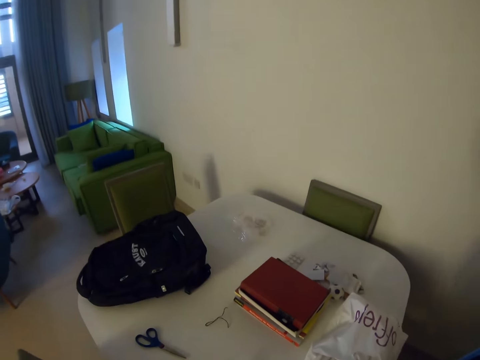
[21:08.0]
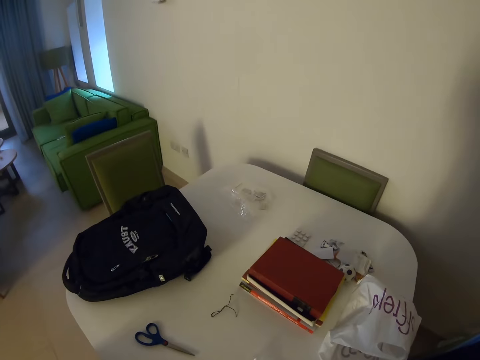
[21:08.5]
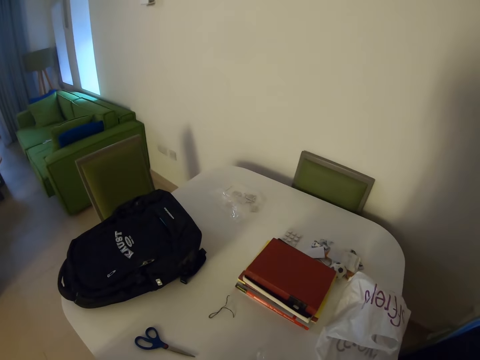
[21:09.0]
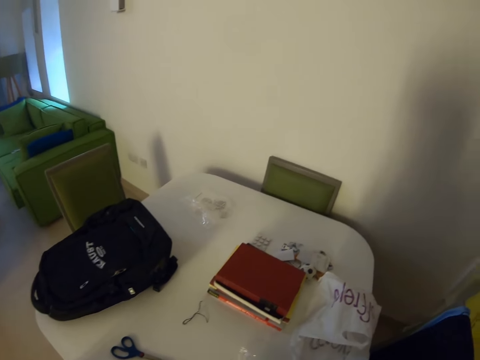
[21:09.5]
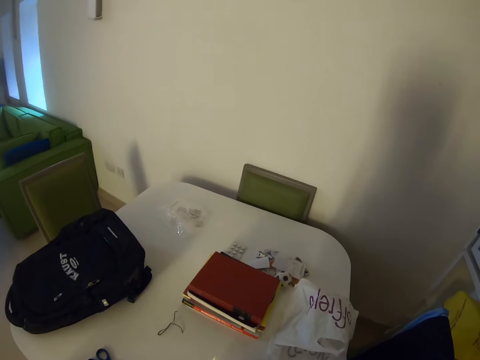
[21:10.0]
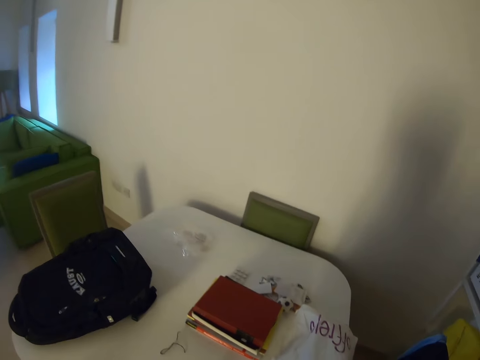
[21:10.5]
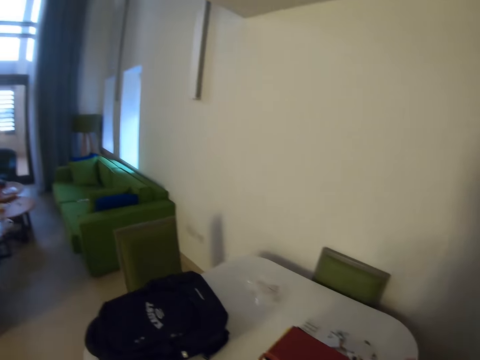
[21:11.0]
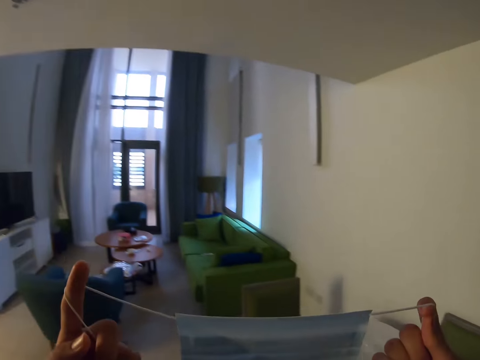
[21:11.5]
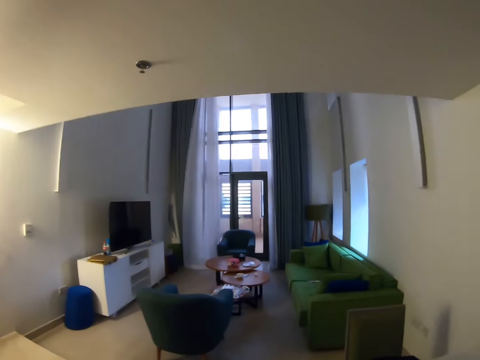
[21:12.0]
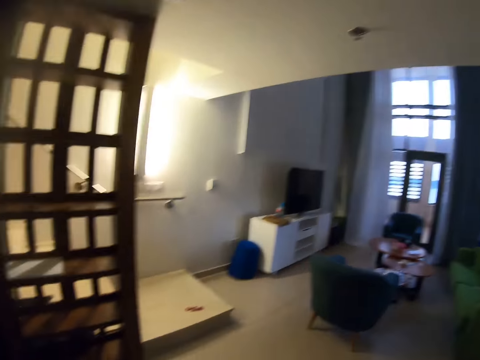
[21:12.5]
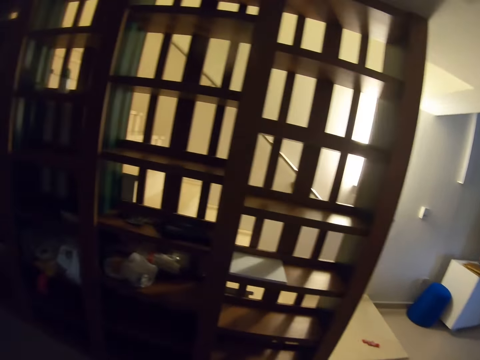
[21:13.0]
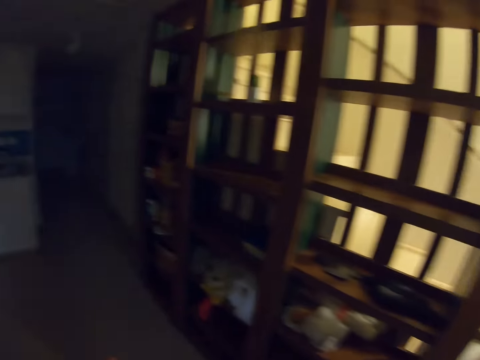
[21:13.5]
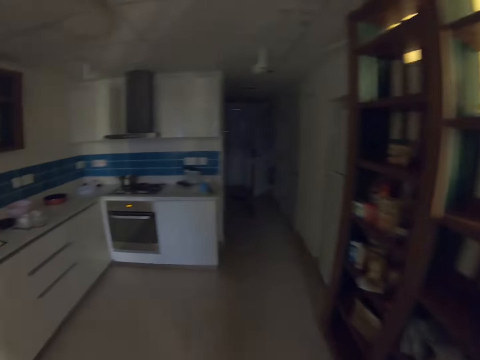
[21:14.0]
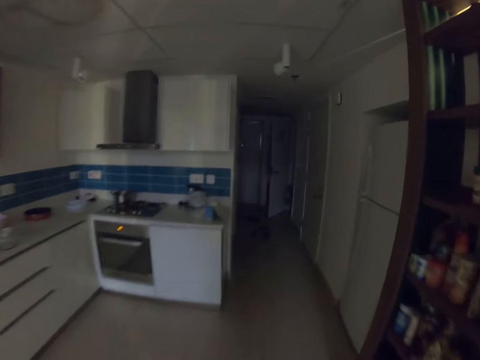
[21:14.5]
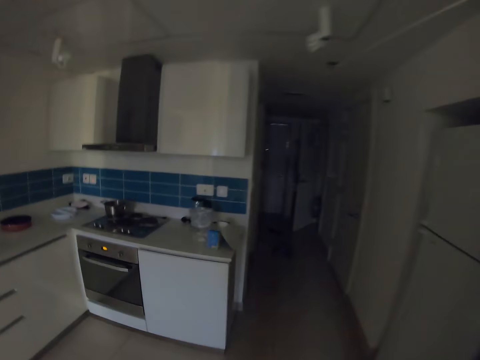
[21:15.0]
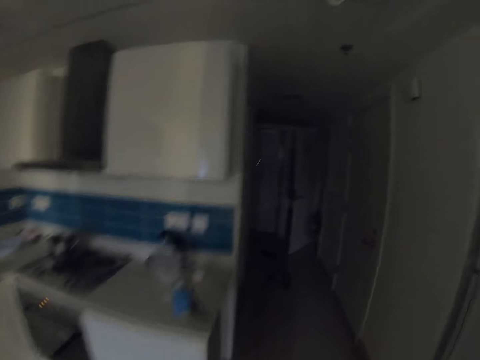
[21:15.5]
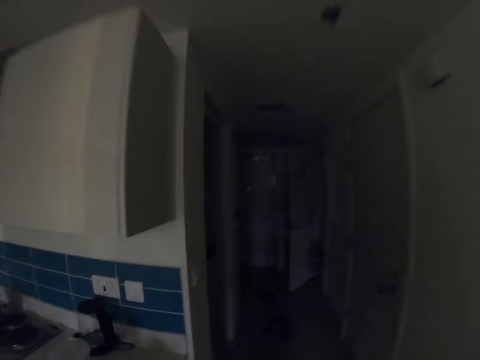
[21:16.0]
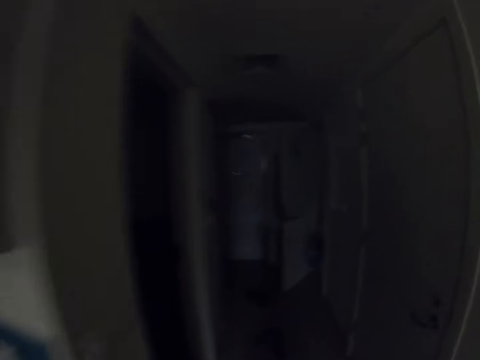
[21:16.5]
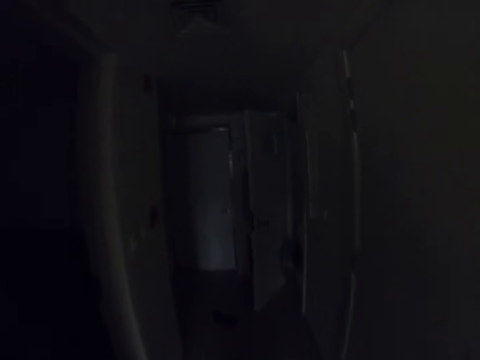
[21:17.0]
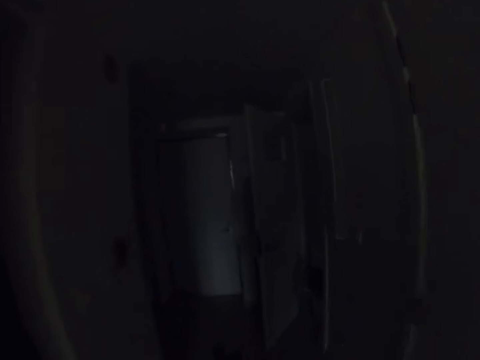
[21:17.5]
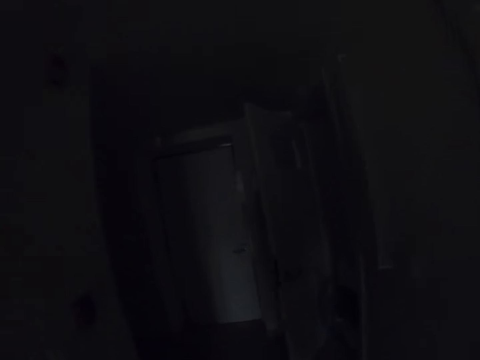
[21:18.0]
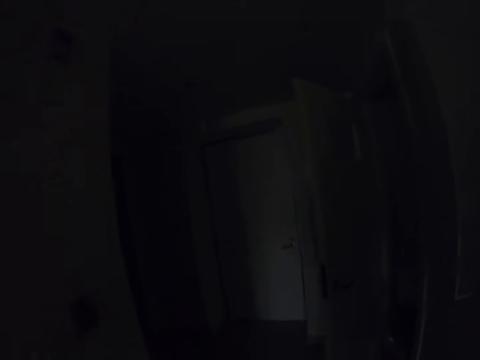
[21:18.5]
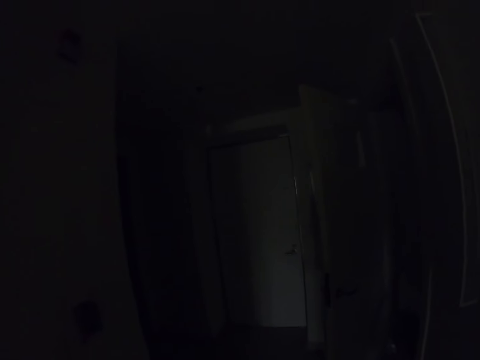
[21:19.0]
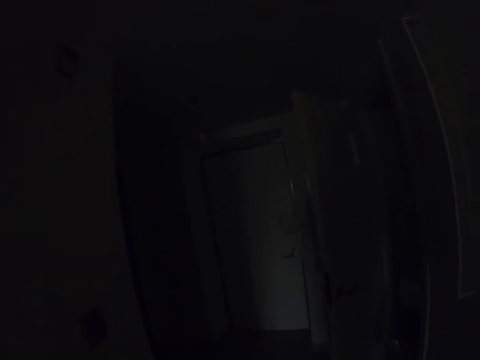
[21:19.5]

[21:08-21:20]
The camera wearer stands near a table. They look at the table. They hold a mask. They walk on the floor in the building.

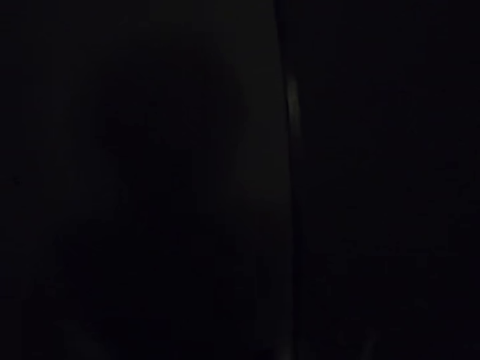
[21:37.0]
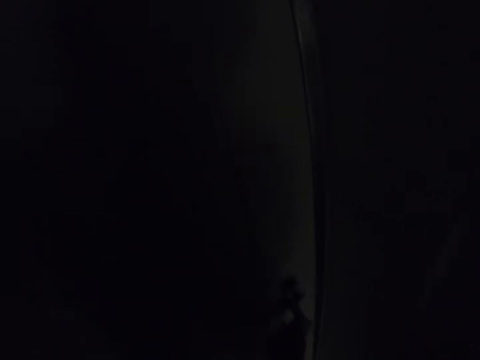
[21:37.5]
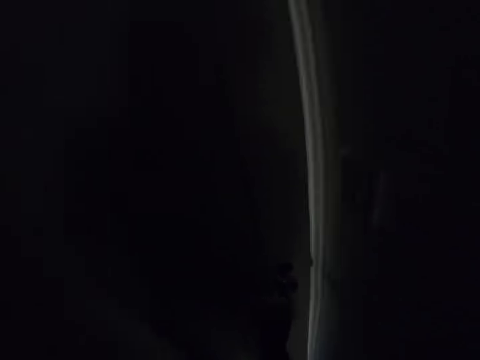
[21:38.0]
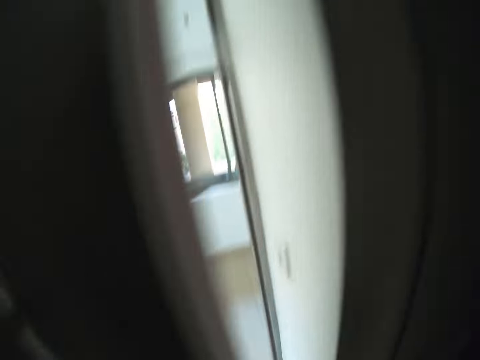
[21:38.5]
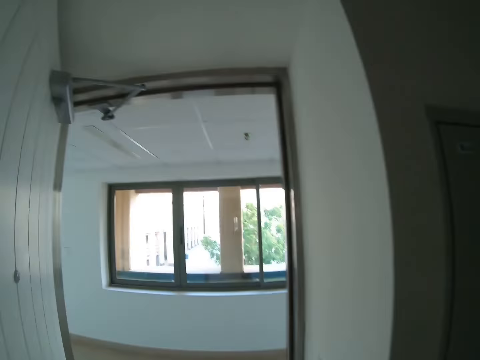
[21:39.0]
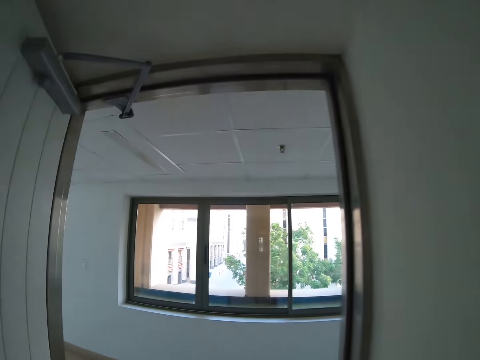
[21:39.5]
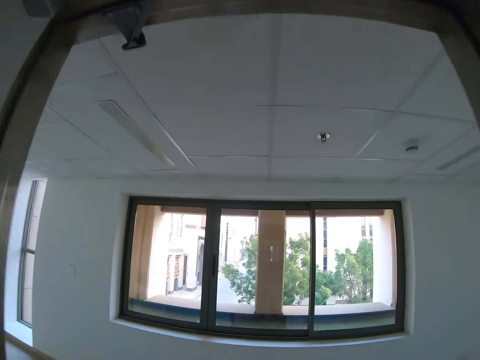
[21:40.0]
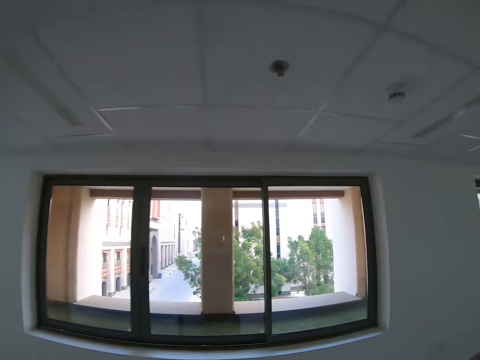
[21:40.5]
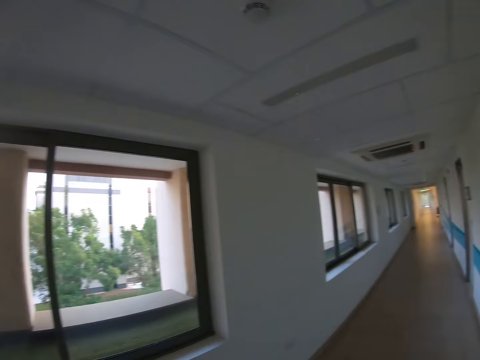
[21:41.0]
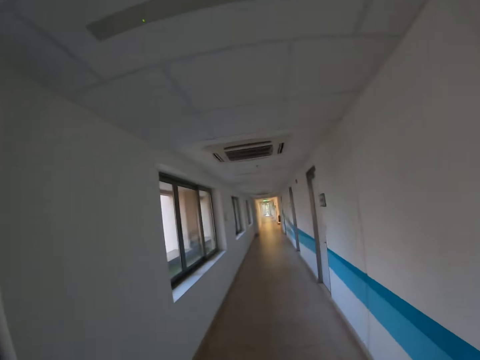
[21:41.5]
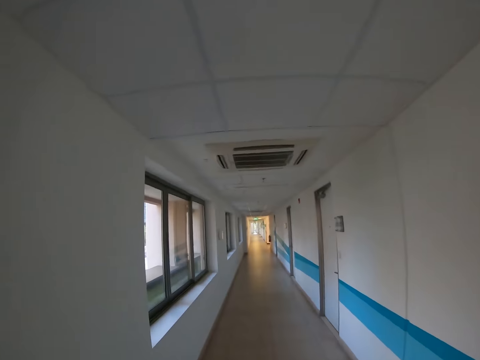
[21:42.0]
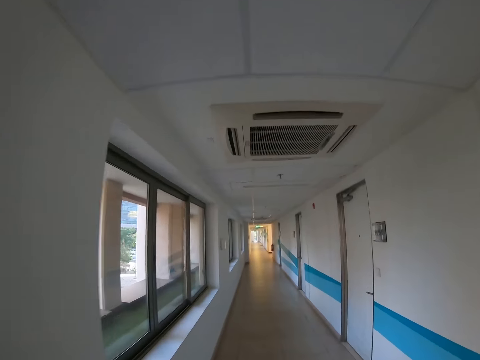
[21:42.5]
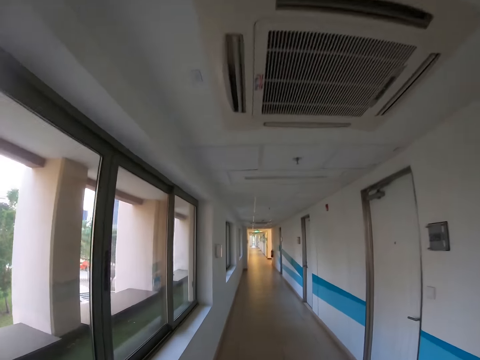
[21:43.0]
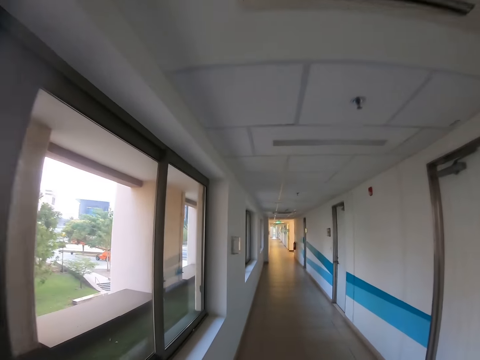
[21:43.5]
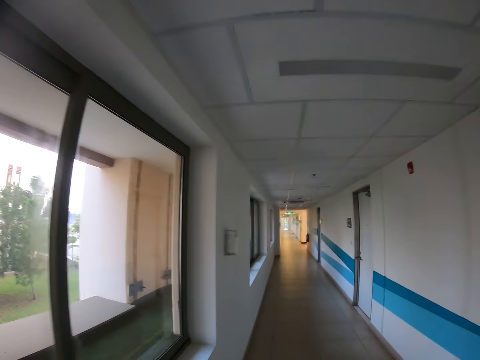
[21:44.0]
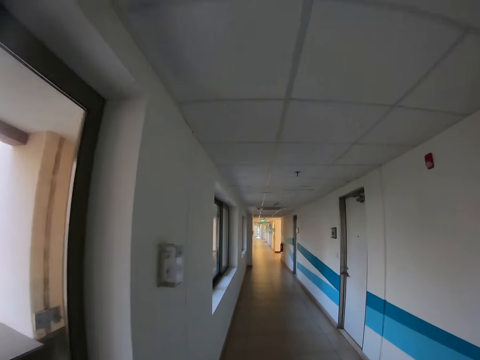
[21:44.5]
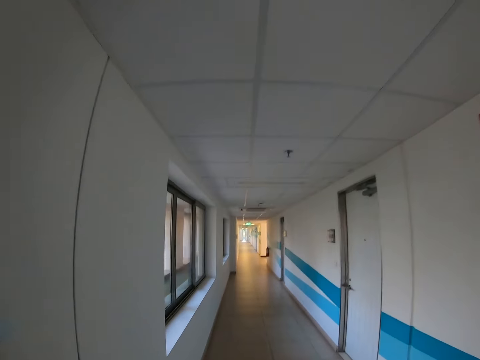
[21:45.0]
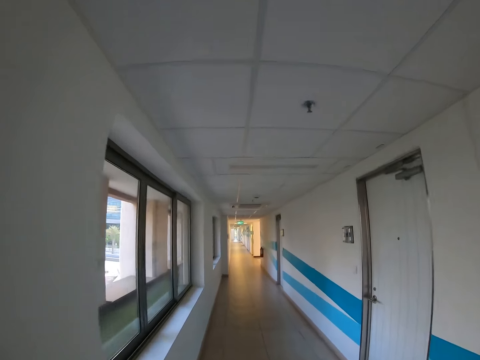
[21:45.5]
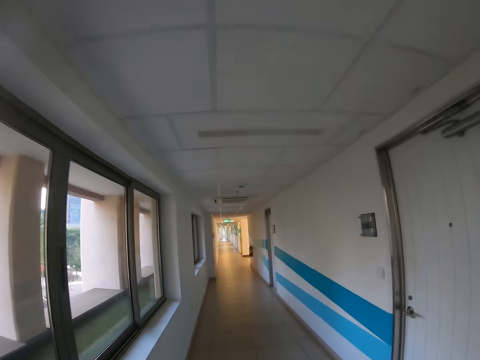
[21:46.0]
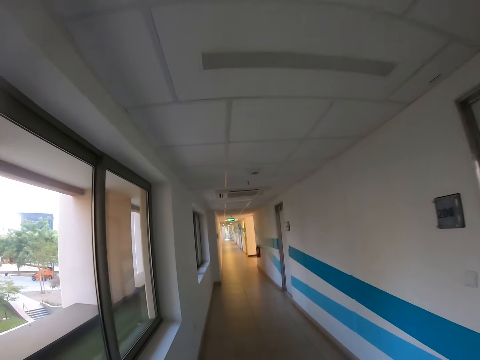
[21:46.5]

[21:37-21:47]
The camera wearer opens the door. They turn around. They walk on the floor.

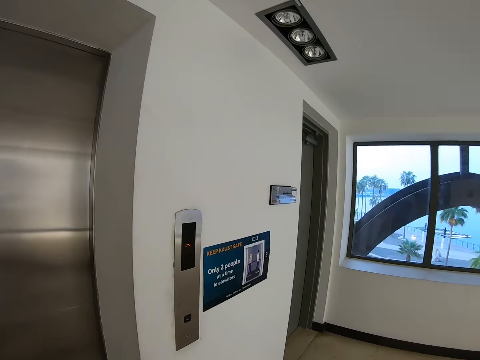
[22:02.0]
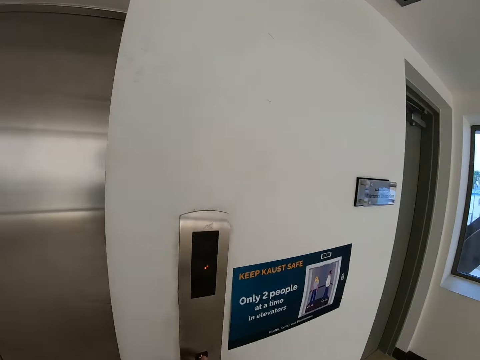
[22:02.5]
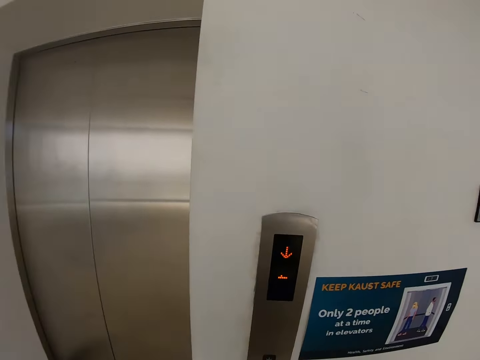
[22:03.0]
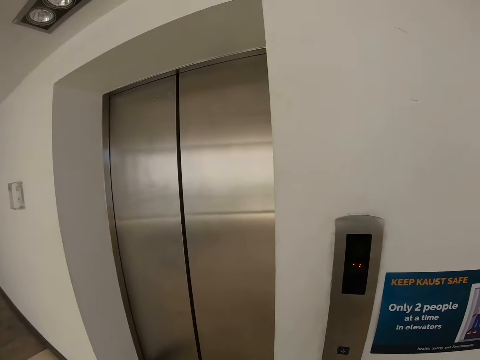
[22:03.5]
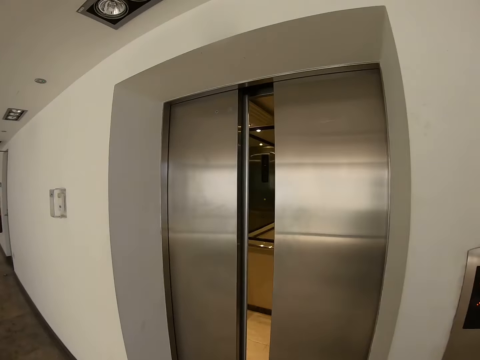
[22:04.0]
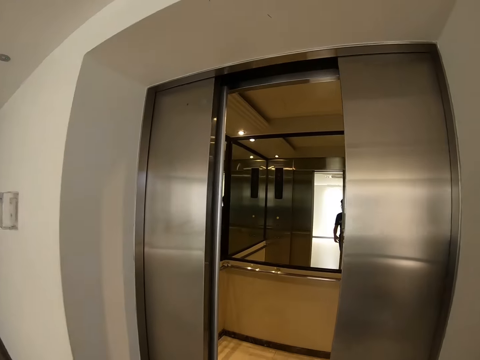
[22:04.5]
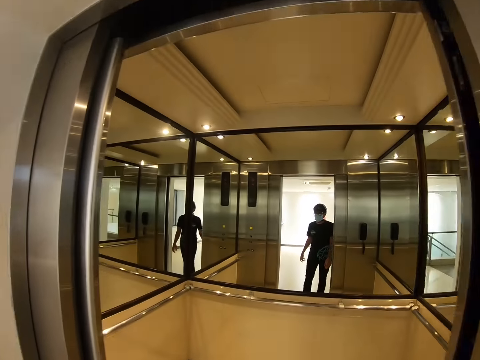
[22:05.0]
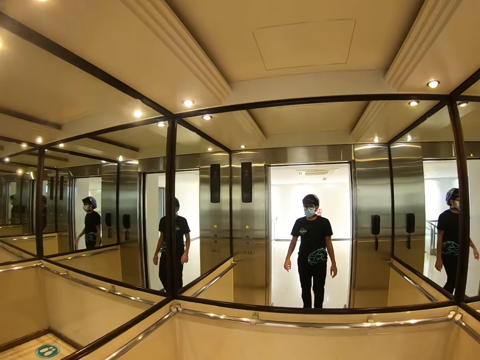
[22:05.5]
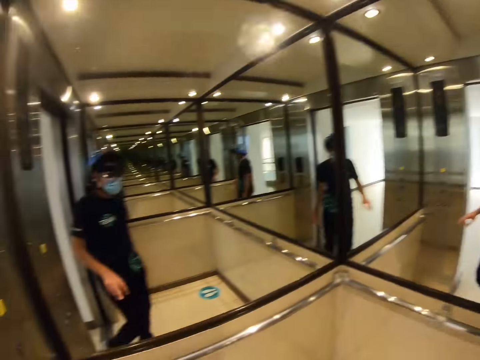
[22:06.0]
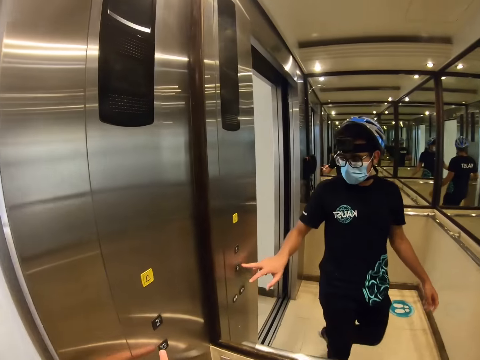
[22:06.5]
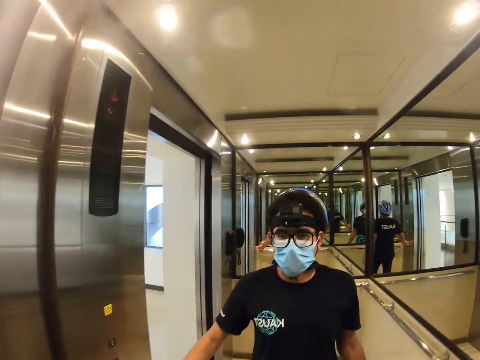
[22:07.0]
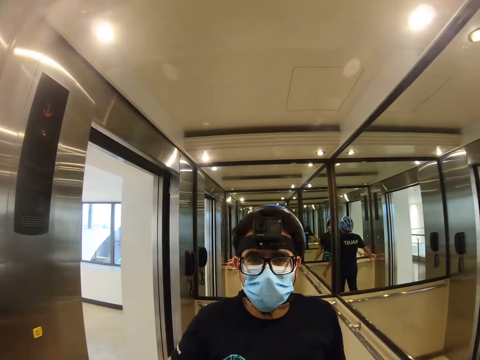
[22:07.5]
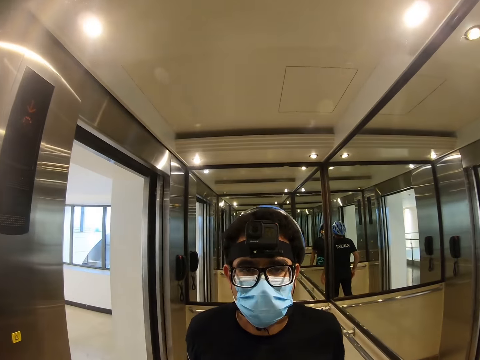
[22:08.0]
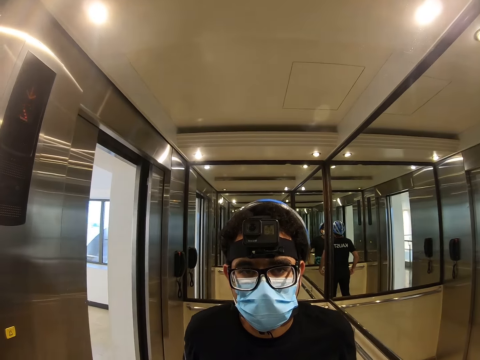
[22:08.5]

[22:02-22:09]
The camera wearer presses a button. They enter the lift. They press the lift button.
